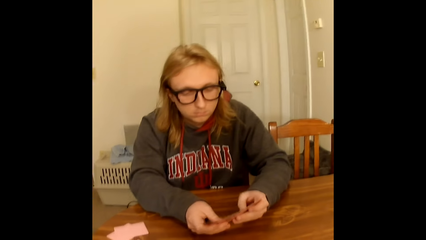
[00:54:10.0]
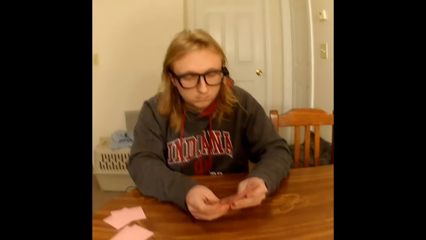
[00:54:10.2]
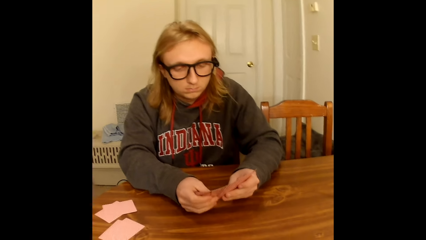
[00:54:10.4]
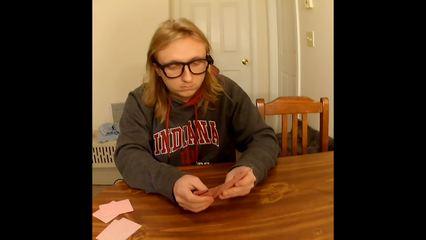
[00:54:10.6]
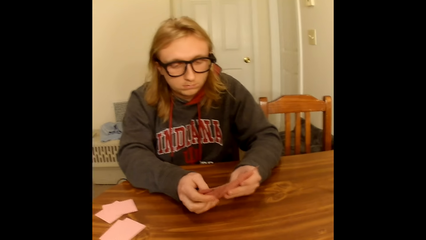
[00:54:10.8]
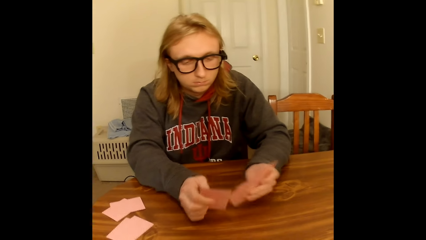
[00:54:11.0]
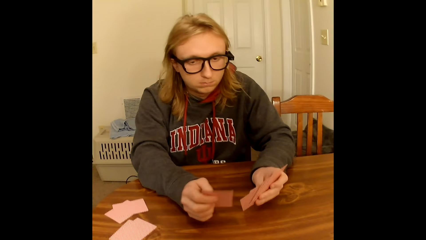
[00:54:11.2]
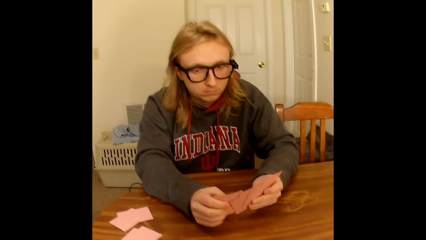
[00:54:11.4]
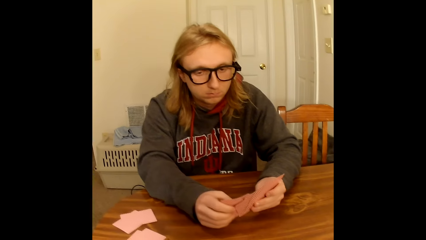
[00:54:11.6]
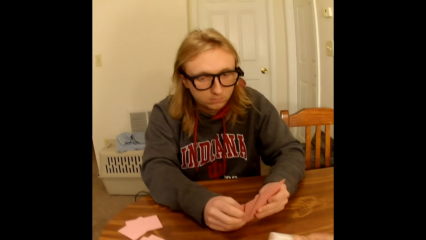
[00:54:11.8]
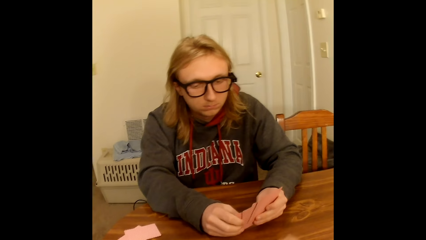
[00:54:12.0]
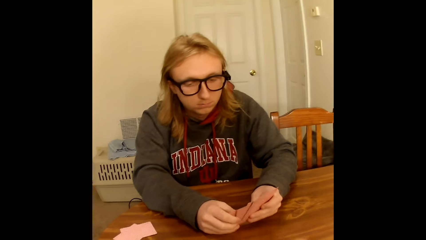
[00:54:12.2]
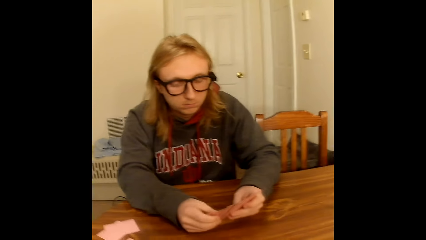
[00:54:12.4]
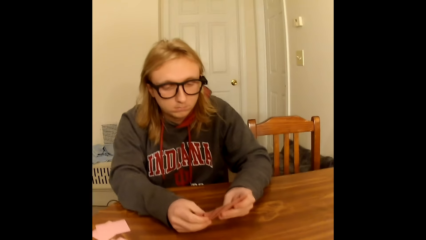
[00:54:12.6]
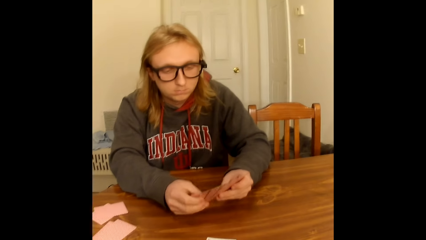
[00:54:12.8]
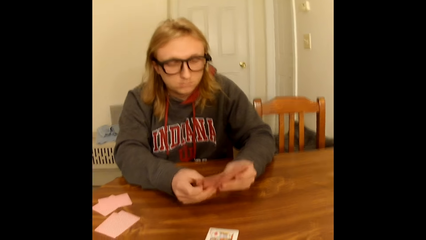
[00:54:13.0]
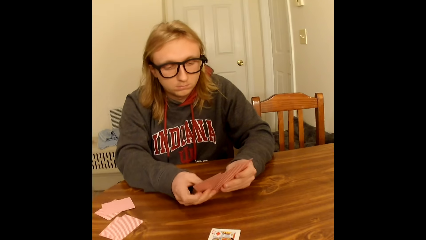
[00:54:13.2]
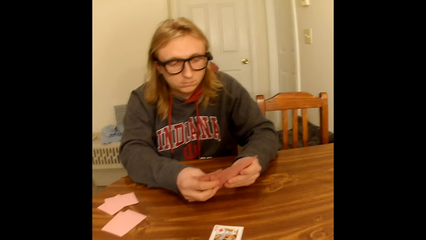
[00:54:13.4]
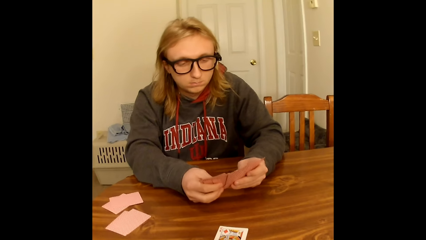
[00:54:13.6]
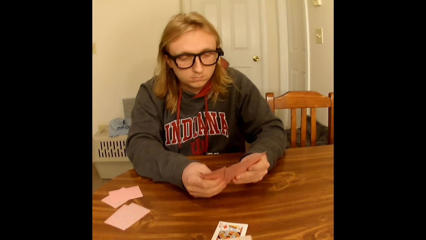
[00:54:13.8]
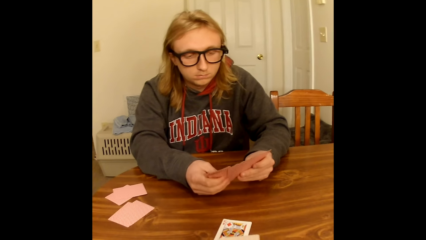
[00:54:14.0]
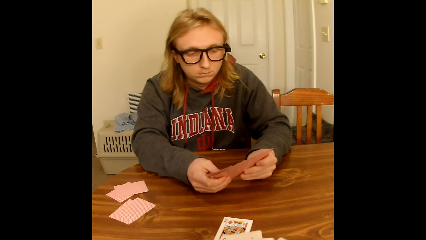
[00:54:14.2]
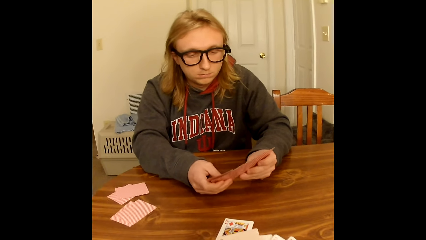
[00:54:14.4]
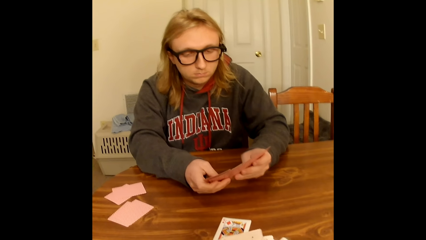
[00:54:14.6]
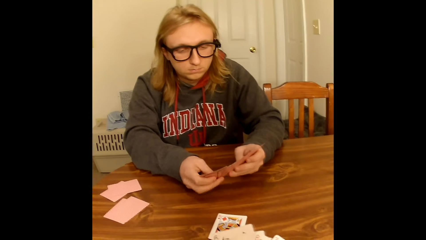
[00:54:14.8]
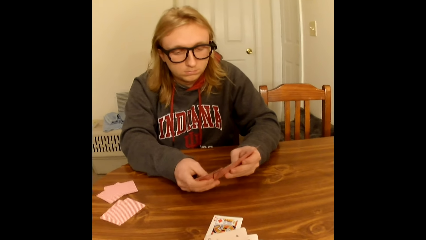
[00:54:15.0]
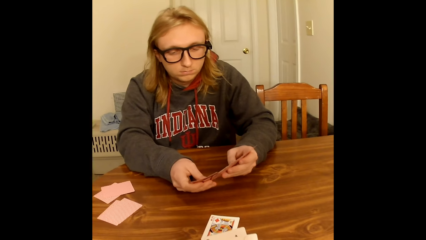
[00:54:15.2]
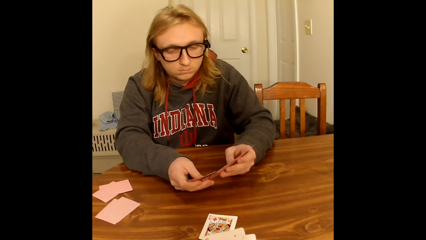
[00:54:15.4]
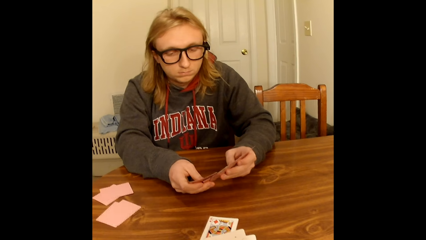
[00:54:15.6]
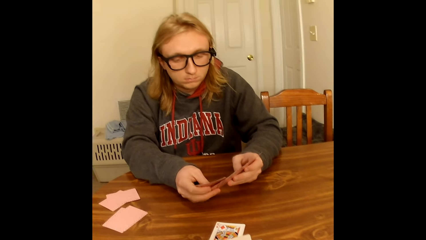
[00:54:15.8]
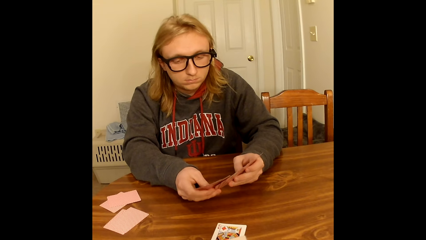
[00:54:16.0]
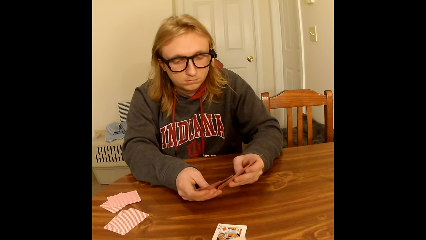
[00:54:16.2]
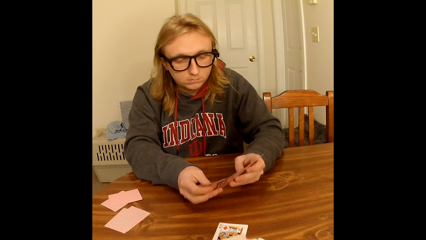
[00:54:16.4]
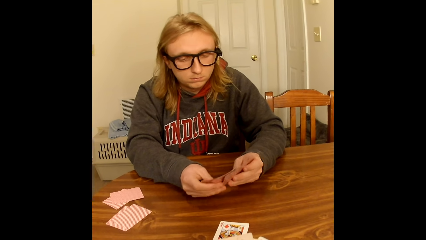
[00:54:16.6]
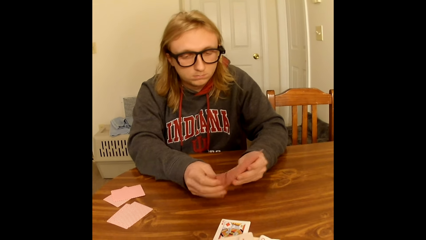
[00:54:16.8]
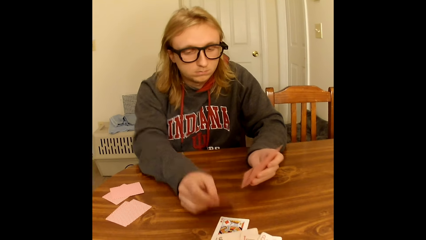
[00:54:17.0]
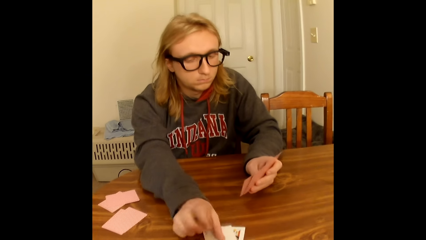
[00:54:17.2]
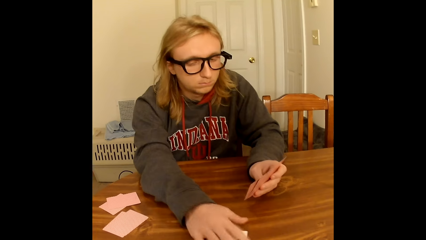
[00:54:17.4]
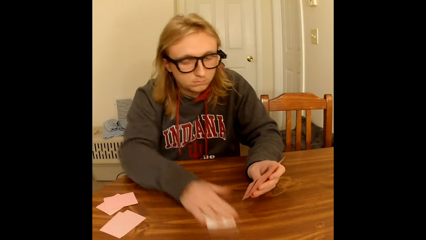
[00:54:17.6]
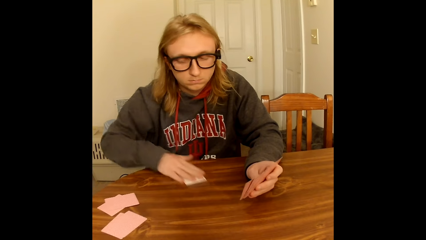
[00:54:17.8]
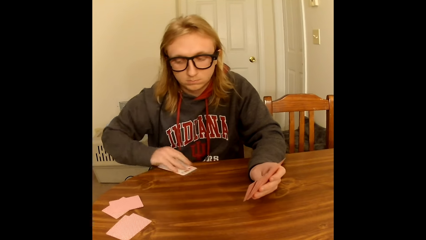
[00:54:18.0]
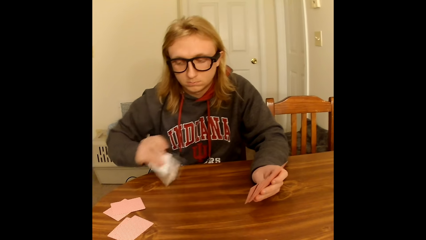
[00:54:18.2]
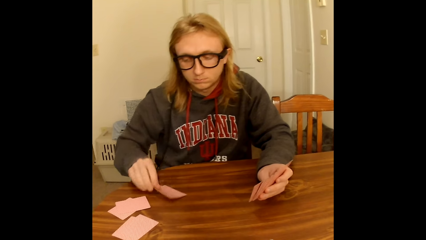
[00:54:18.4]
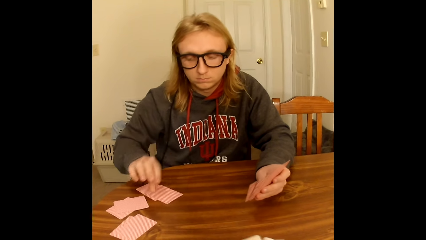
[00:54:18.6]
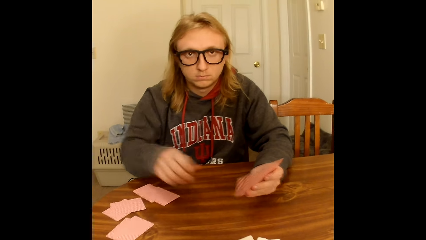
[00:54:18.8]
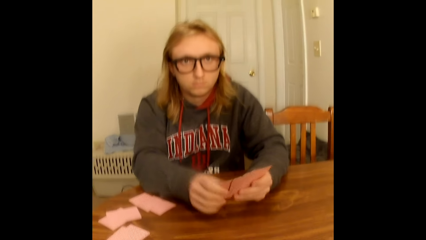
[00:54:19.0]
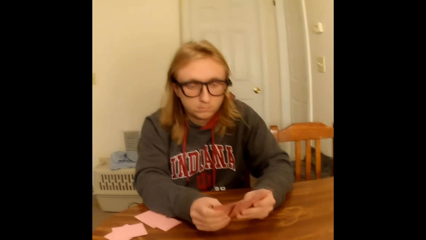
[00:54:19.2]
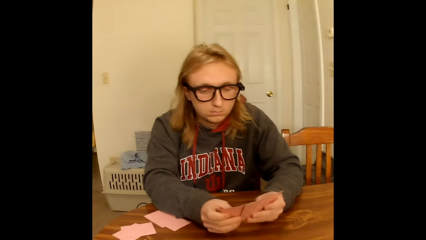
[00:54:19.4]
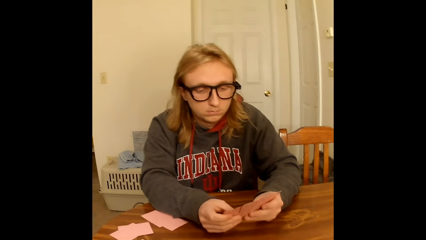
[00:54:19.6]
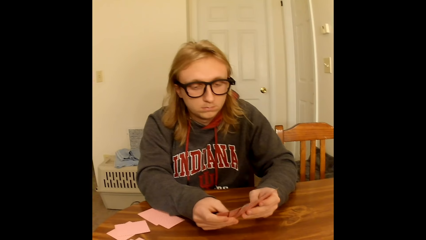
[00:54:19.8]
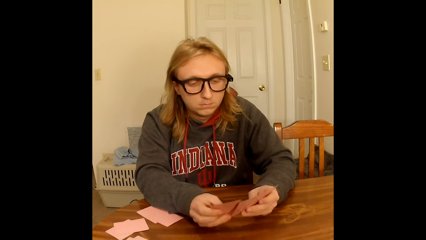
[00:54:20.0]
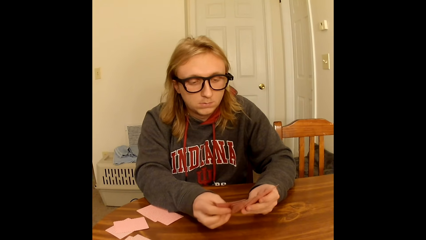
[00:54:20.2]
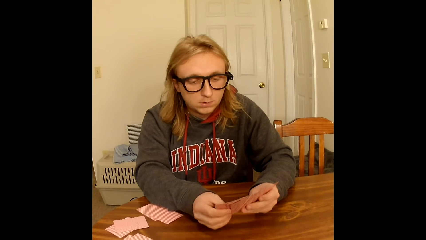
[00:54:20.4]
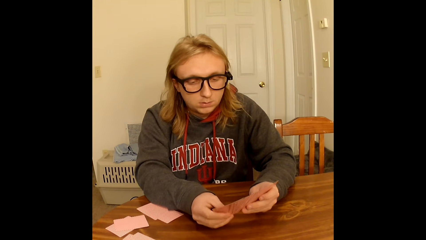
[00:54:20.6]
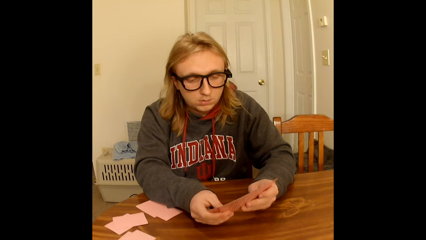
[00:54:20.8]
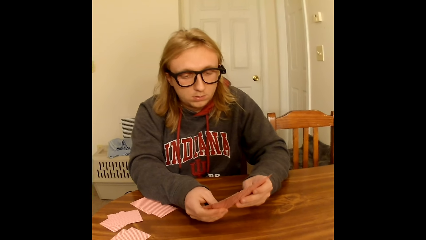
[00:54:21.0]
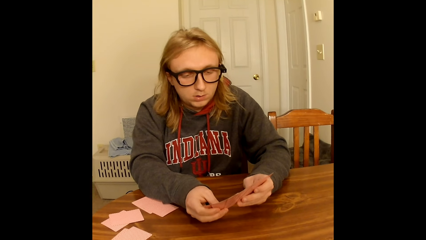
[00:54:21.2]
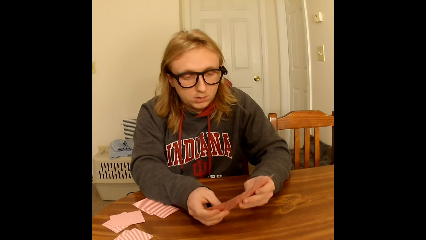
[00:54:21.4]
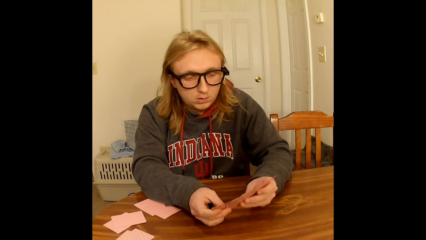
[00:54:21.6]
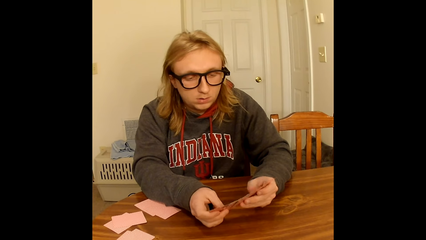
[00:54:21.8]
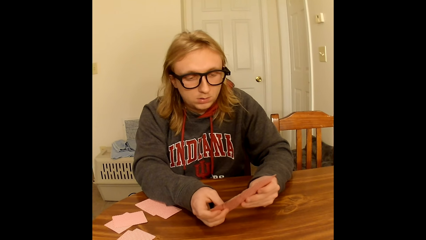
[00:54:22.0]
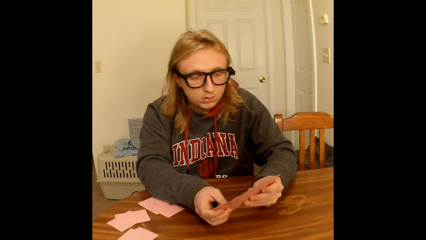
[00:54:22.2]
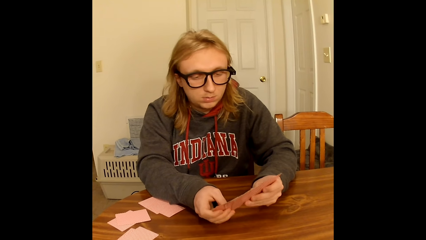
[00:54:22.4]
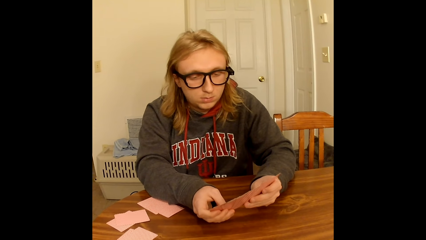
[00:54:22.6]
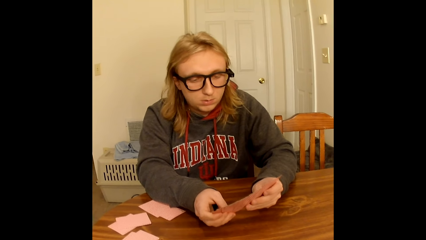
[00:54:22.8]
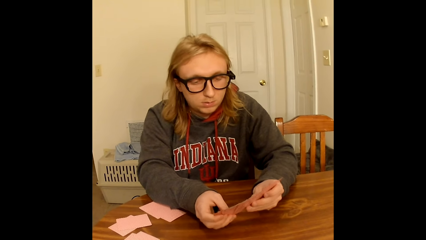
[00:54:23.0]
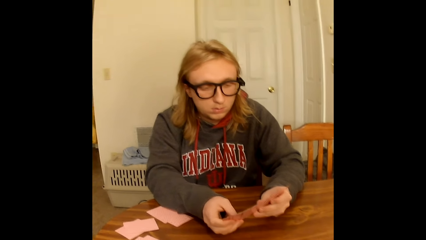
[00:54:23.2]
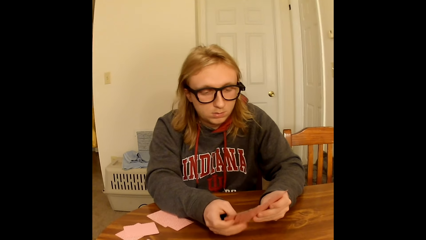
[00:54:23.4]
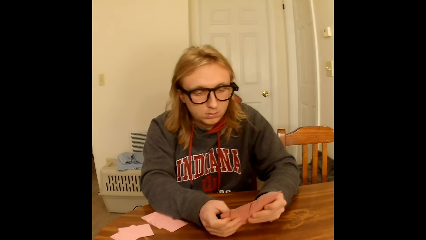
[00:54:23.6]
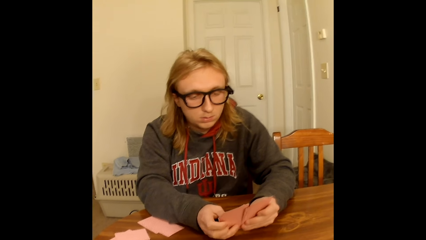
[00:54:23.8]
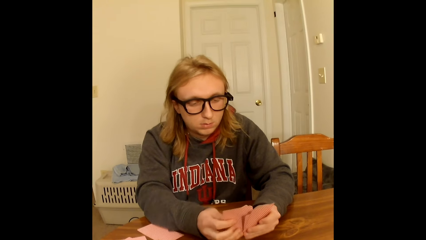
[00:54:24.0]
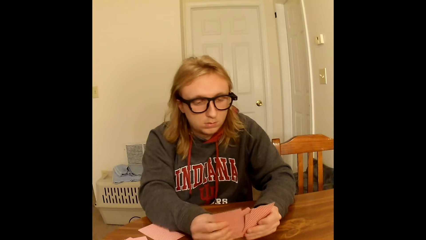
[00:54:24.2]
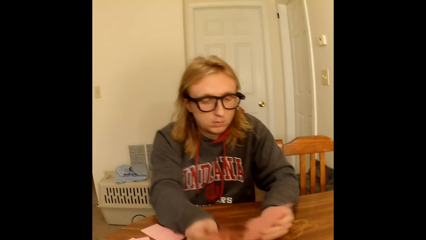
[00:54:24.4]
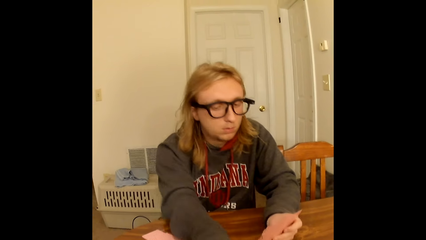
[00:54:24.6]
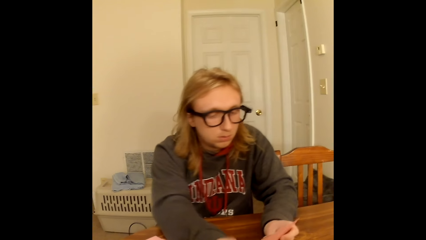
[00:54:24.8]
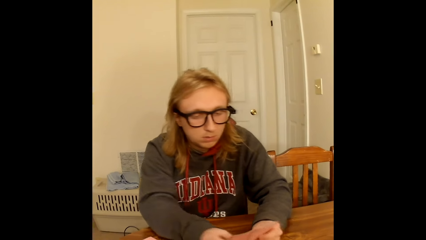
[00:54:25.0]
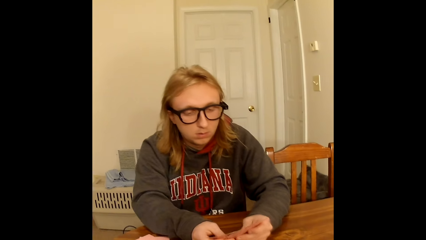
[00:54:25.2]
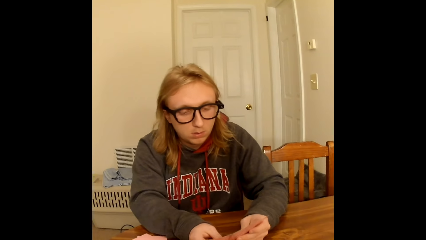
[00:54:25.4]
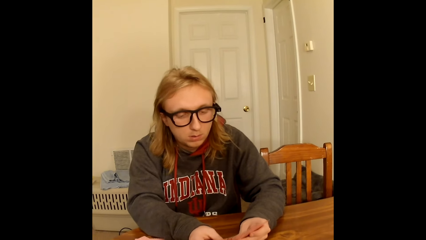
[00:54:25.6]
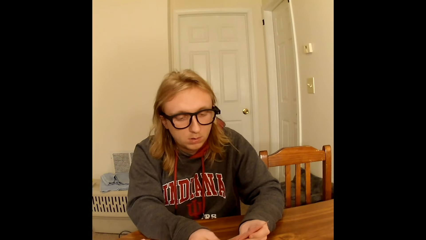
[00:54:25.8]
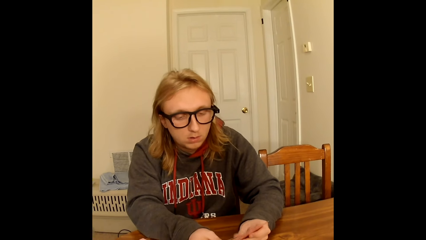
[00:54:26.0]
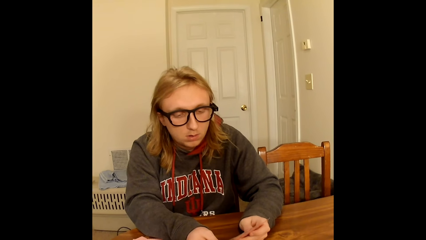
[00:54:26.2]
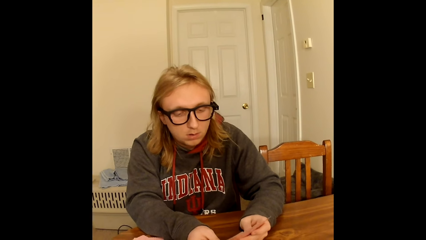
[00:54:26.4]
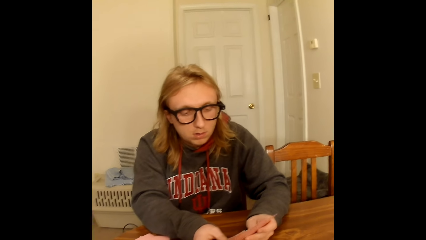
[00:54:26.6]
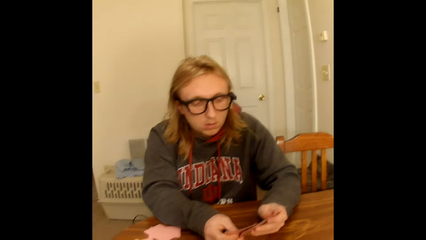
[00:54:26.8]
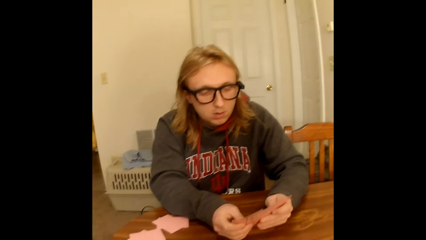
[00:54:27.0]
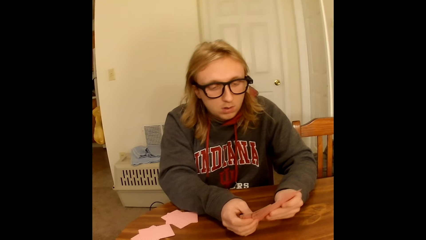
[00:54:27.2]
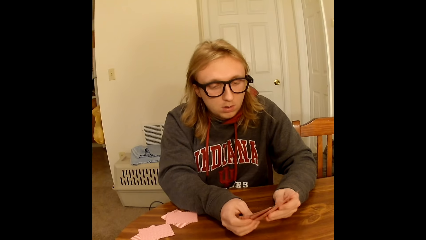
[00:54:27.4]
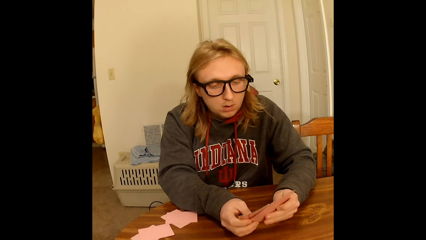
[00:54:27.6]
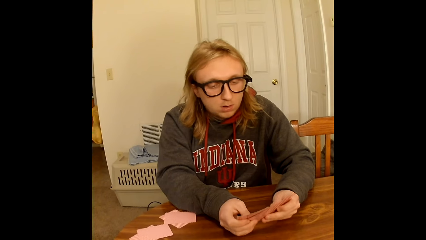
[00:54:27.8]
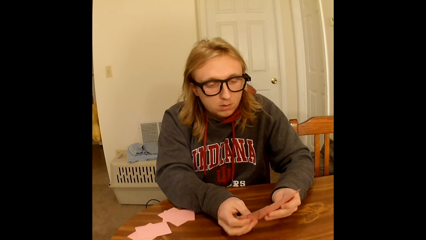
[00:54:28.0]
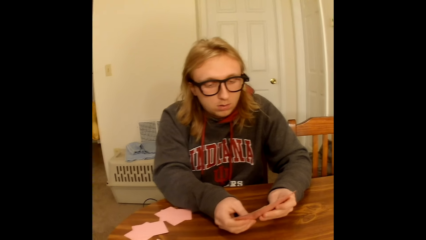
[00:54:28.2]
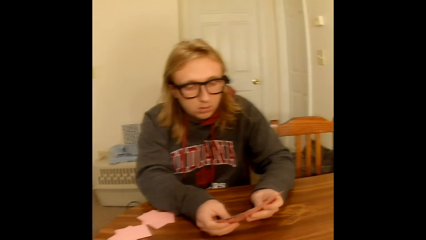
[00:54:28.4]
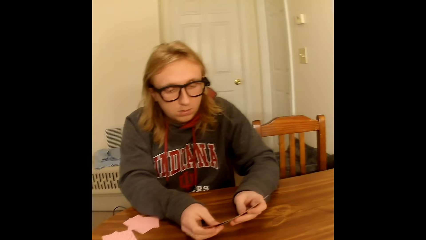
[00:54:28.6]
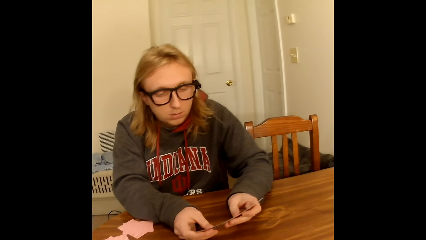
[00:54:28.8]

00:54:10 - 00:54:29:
A person moves the cards. The camera wearer places a card face up on the table with her right hand. She spreads the cards face up in both hands. She moves the cards with the hands. A man places a playing card face up on a face up playing card on the table with his right hand. The man takes the two face up playing cards on the table with his right hand and places the playing cards in his right hand face down on the table. A woman places a card on the table with the right hand. The man holds the playing cards face up to him with both hands on the table and spreads the playing cards in his hands with both hands. The camera wearer moves the cards on the hands with both hands. The man picks a playing card from the playing cards in his hands with his right hand, places the playing card face up on the table with his right hand, holds the playing cards face up to him with both hands on the table, and spreads the playing cards in his hands with both hands. The man moves the card on the hands.
